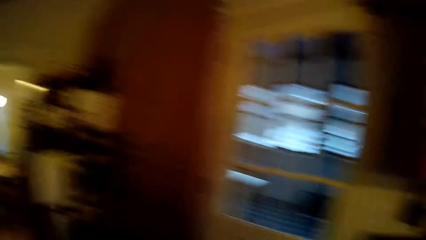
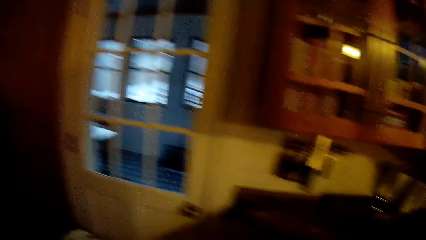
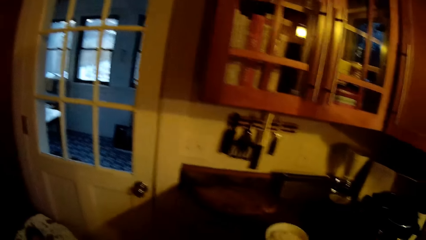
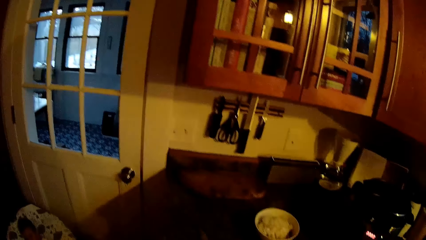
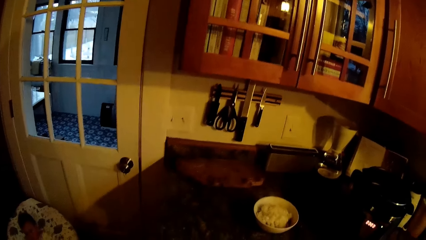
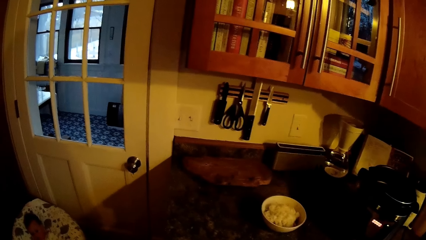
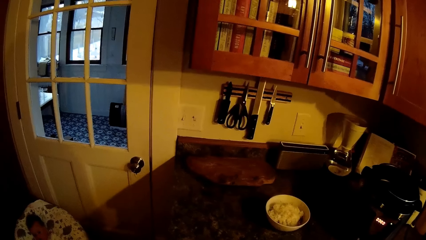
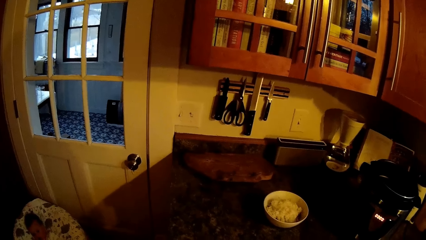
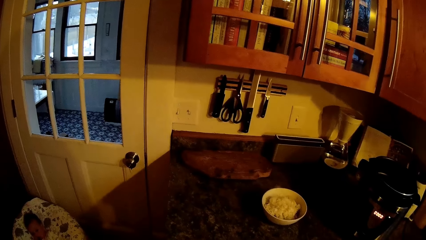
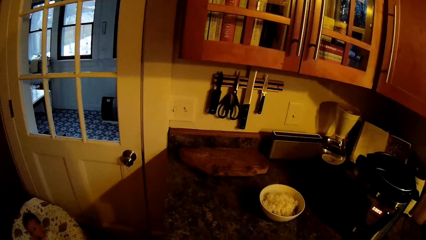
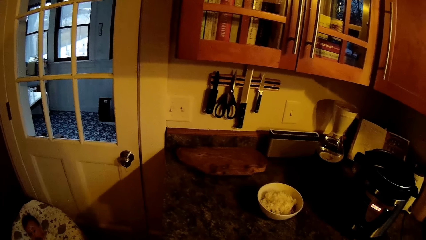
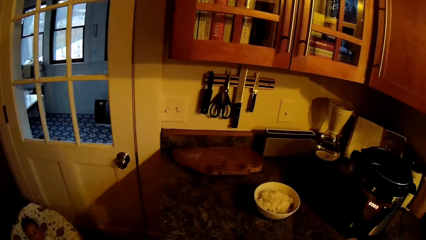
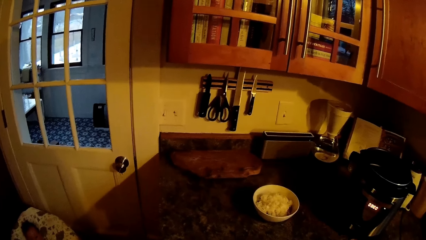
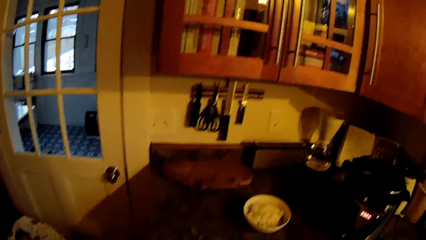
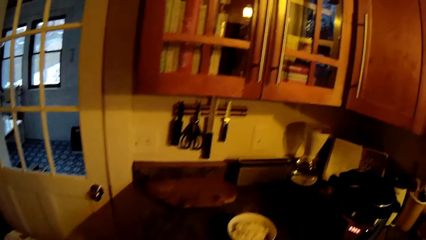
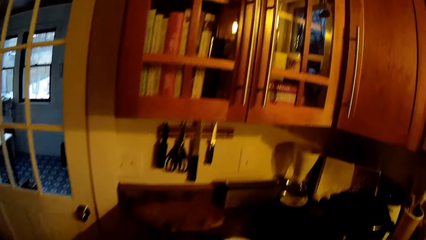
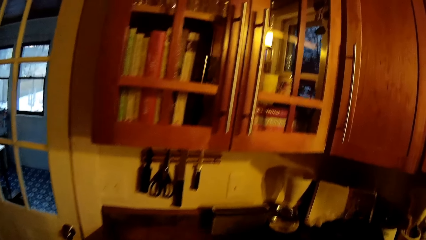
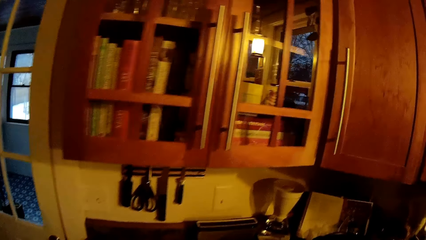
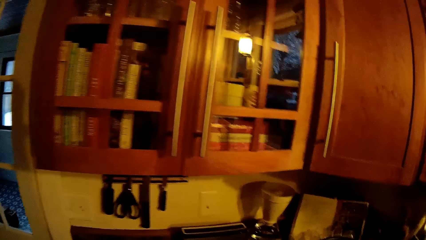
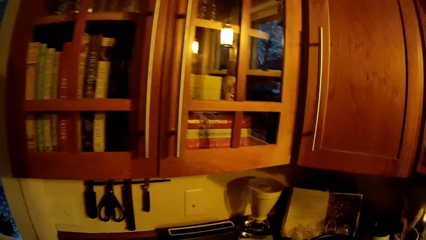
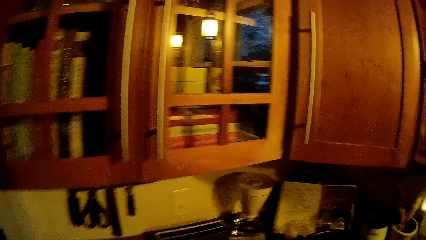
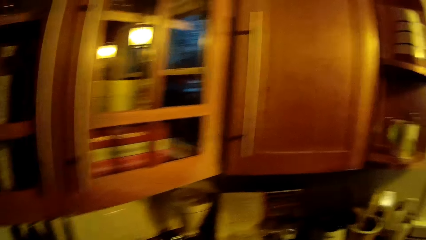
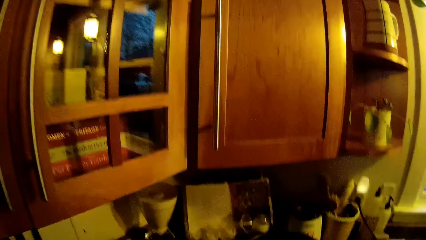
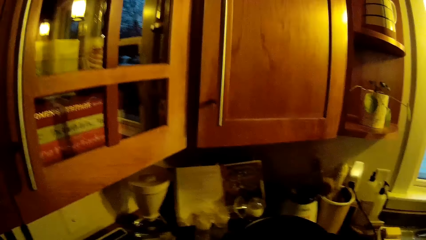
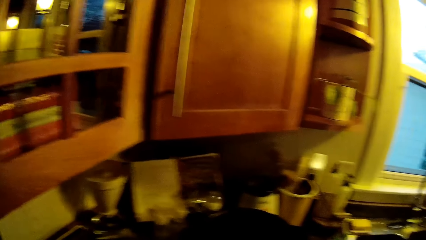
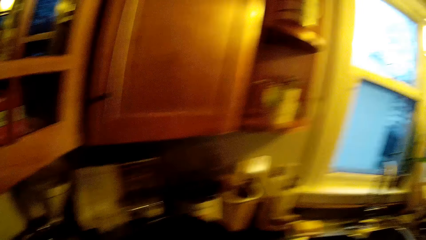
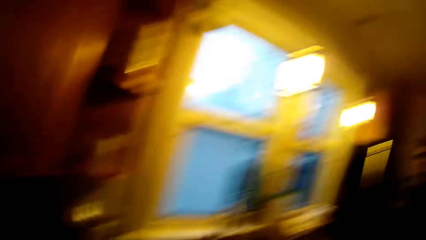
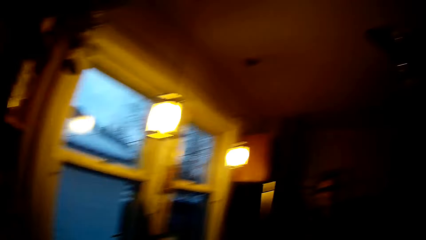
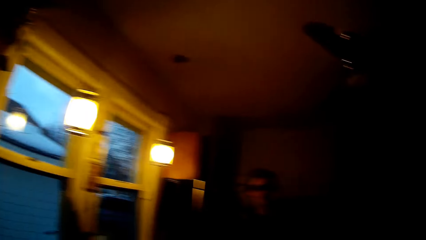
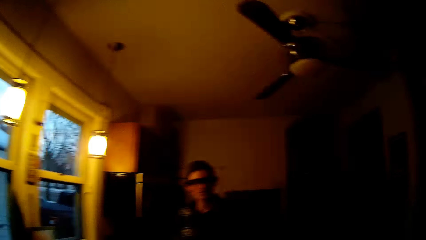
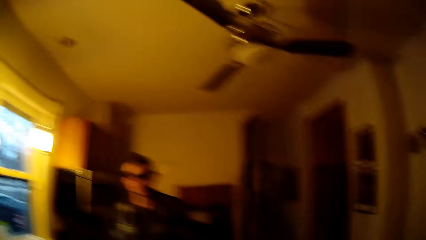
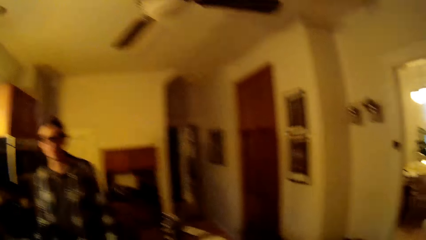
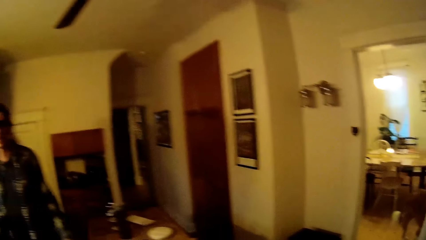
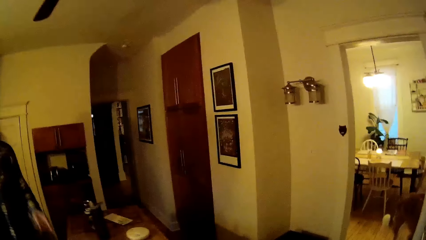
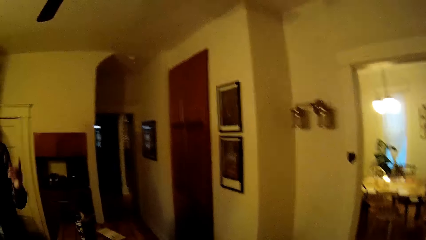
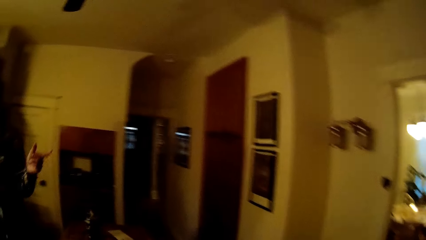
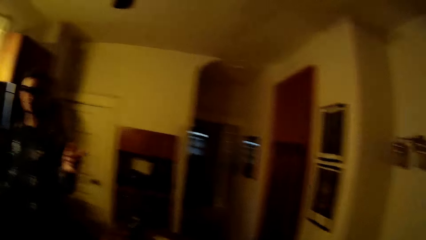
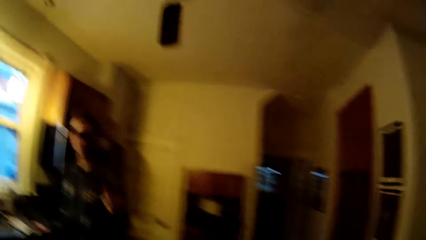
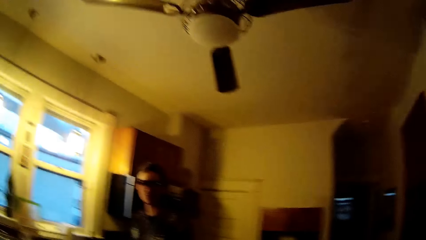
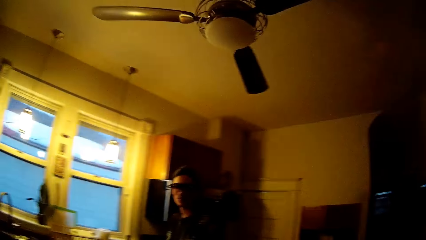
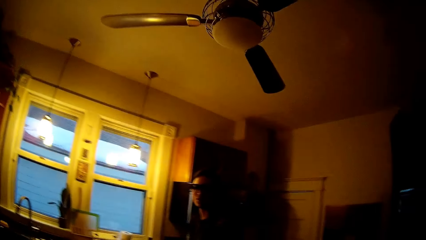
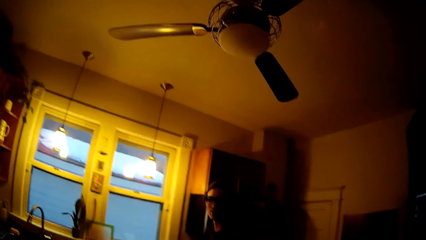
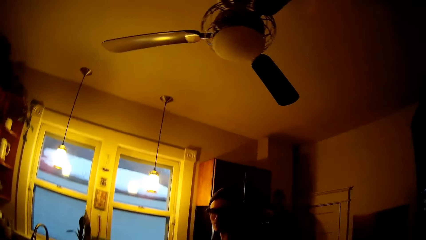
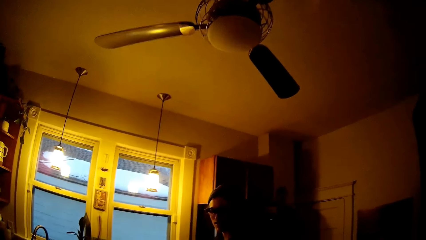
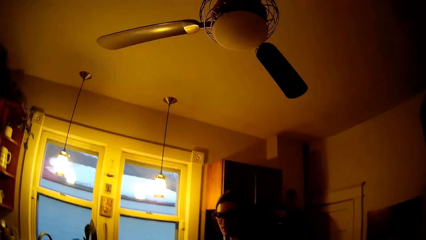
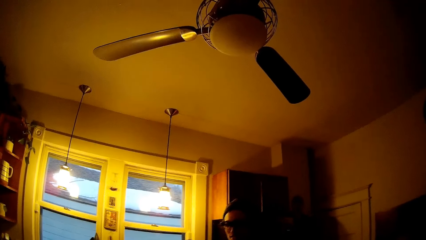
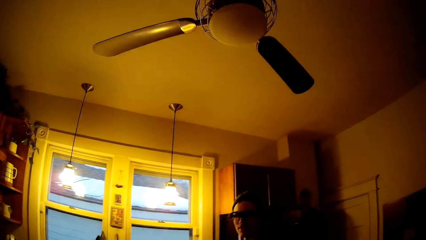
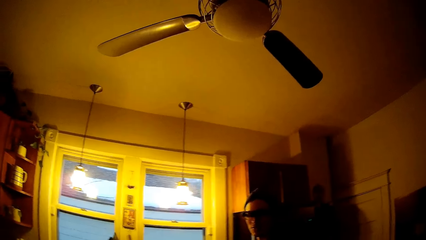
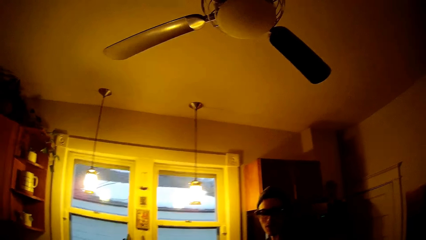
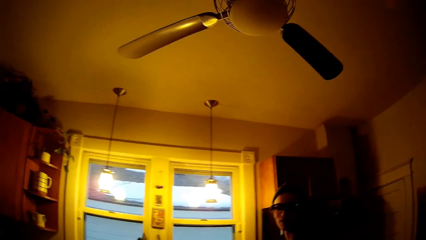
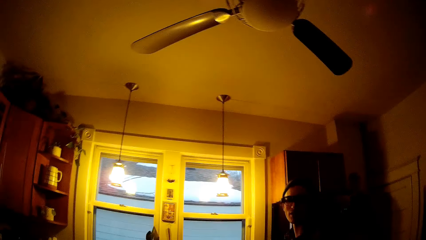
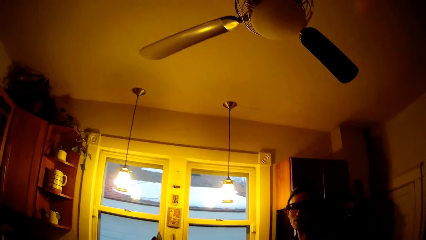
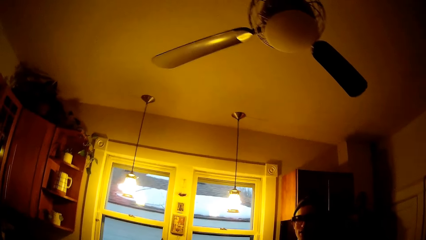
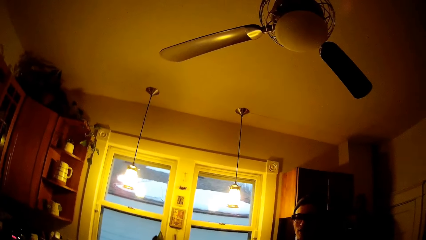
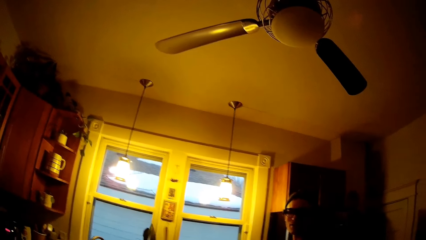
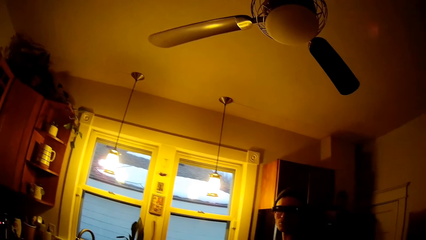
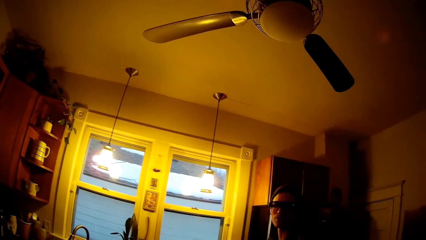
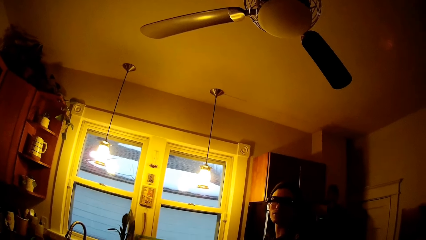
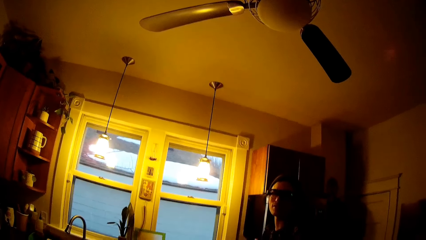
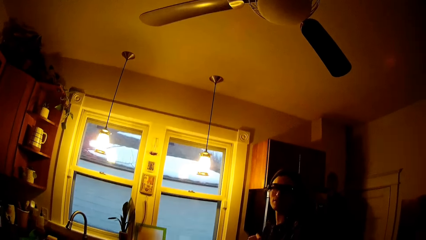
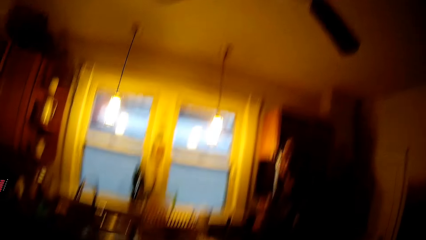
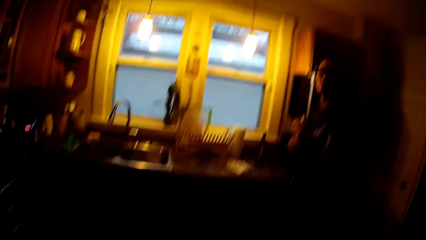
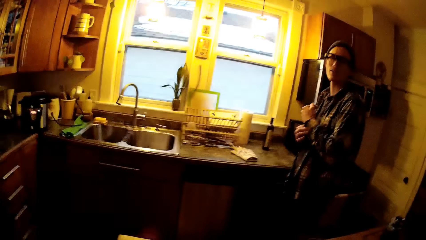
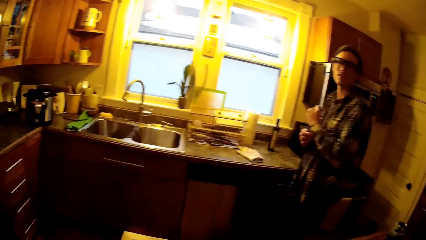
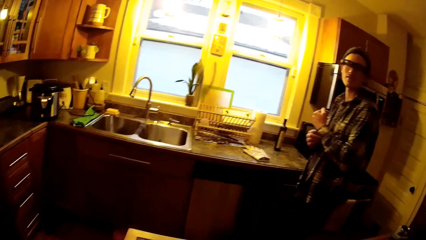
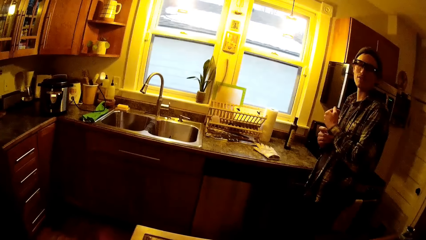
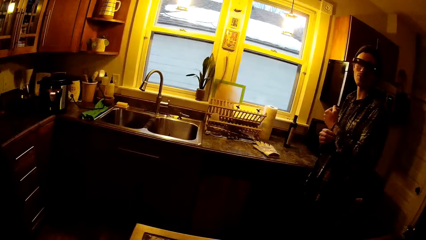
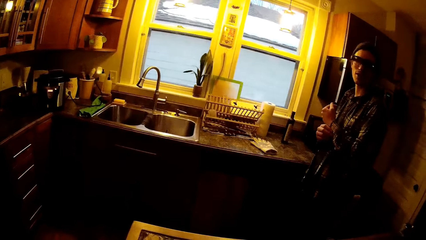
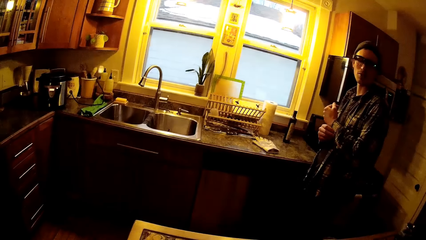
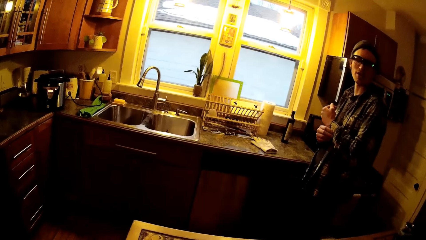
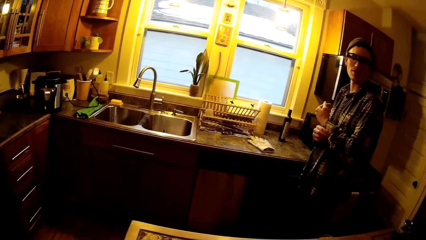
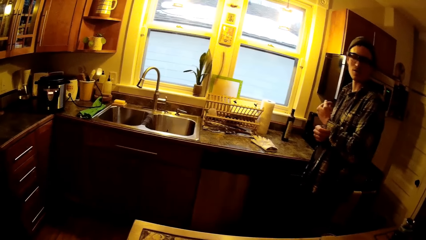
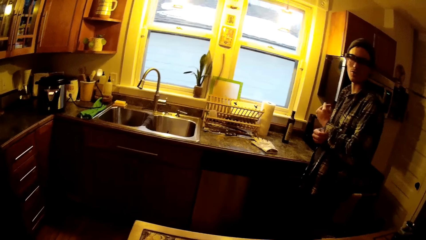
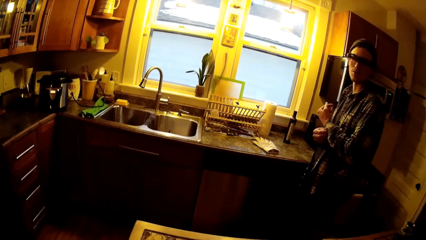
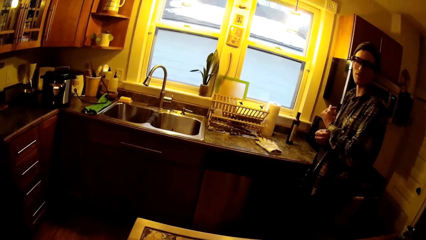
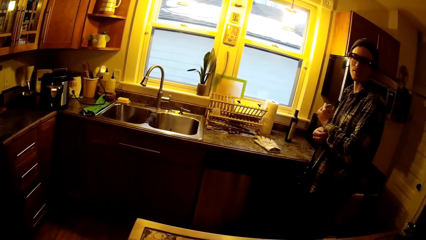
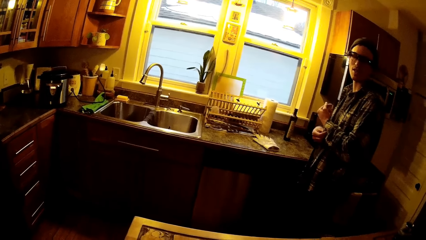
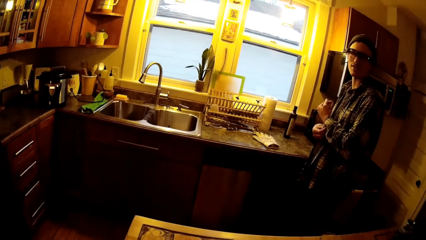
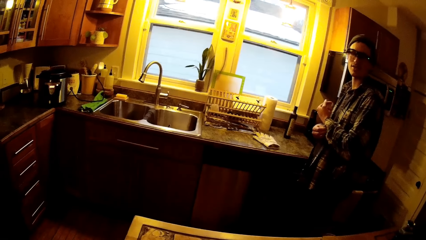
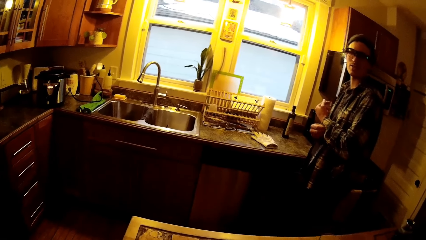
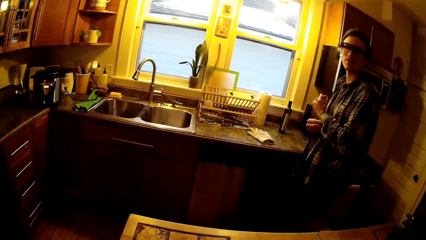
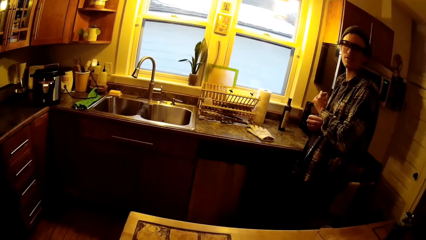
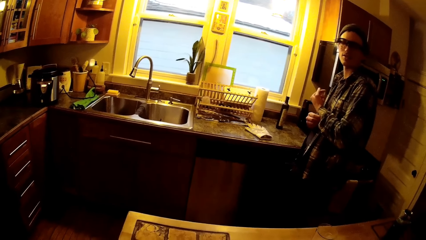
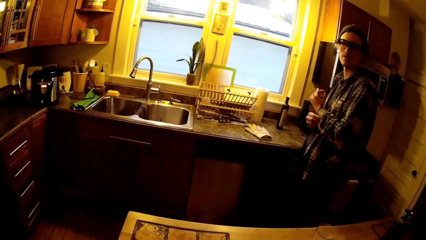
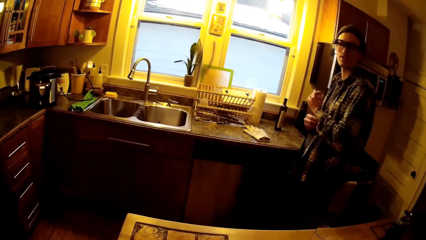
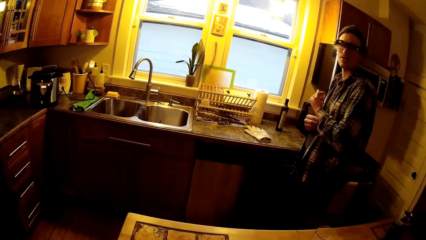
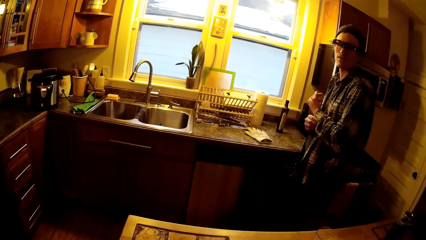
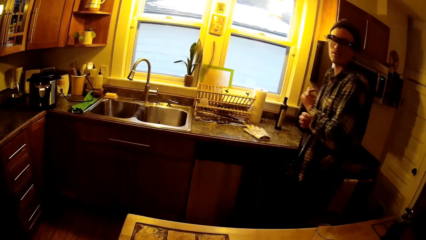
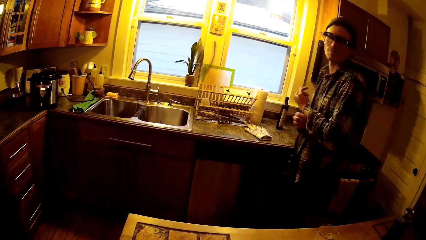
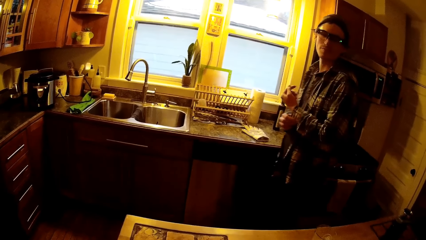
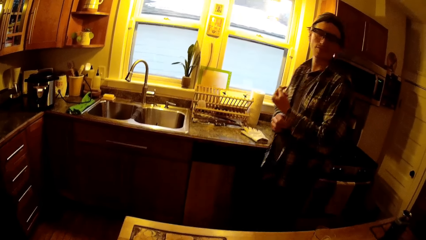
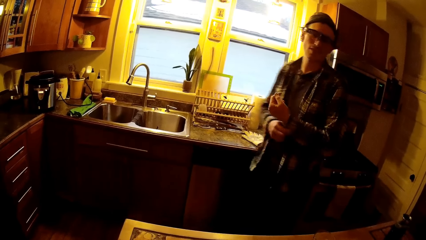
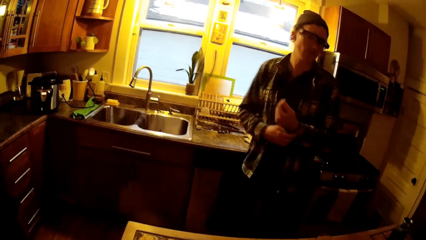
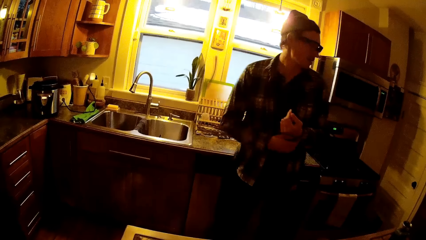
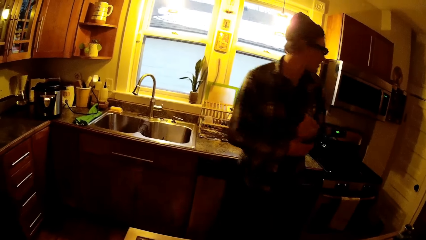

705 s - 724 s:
The camera wearer looks at the kitchen cabinet. They look at a person. The person adjusts his shirt.
